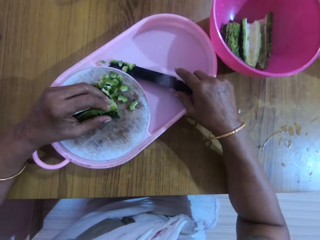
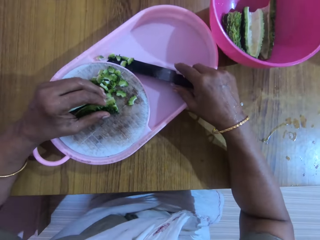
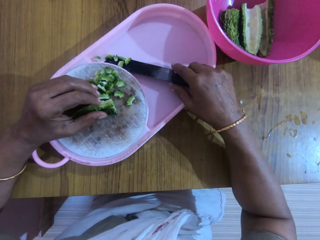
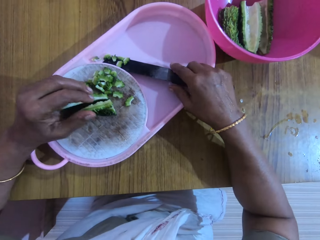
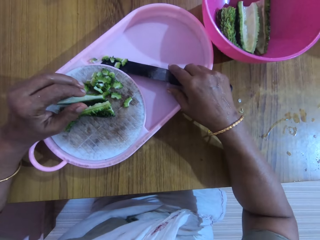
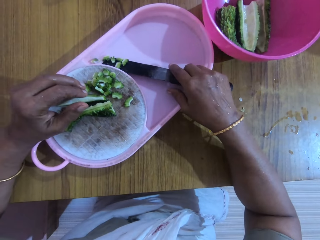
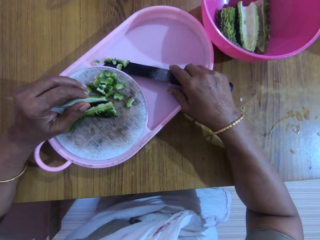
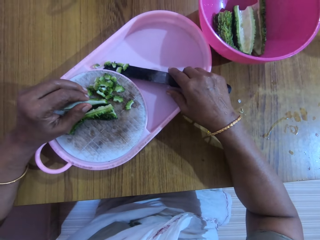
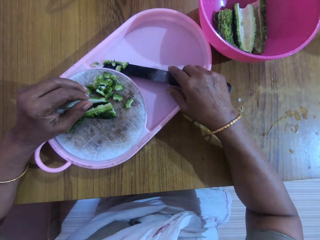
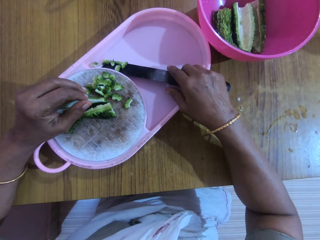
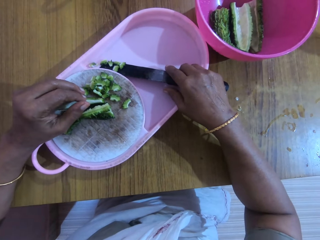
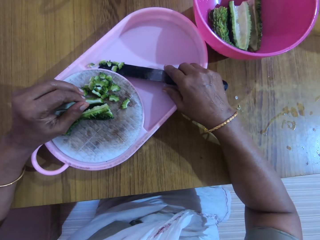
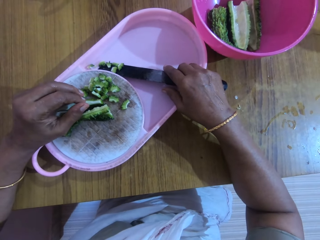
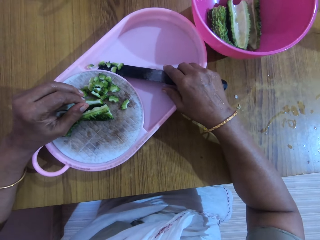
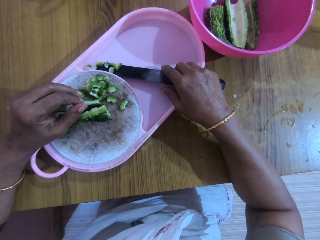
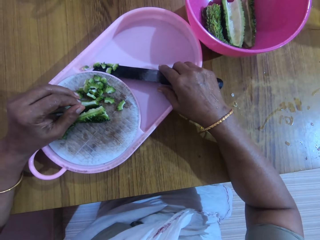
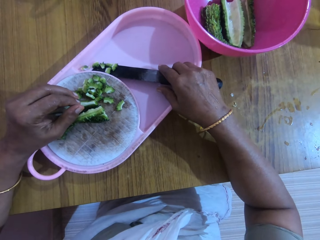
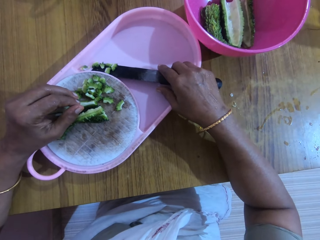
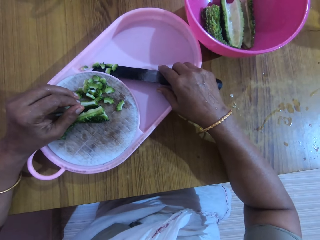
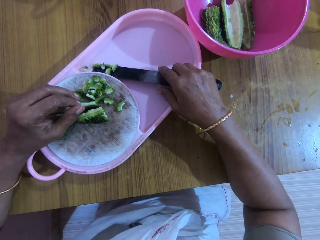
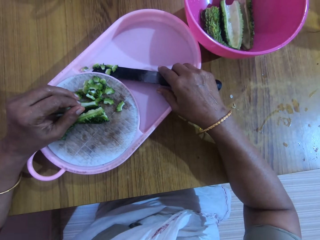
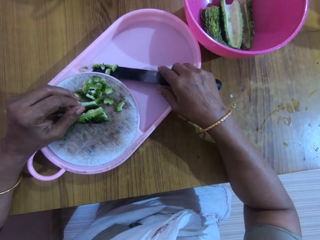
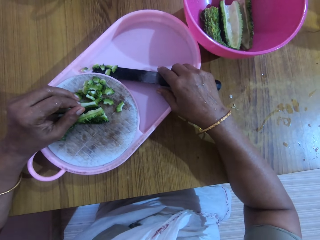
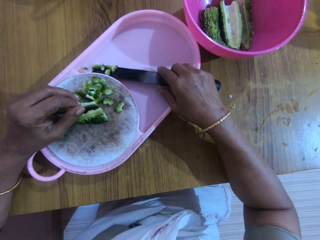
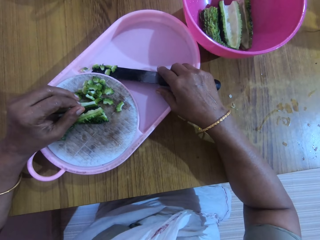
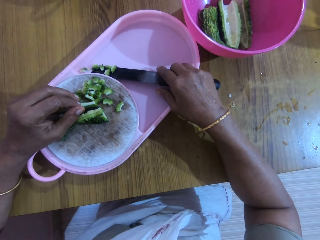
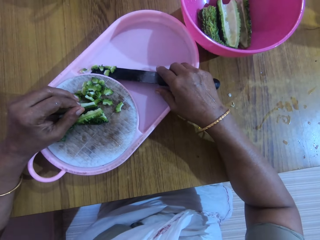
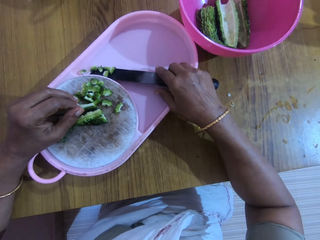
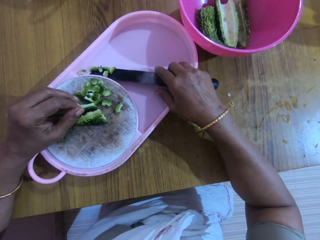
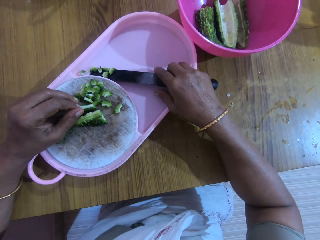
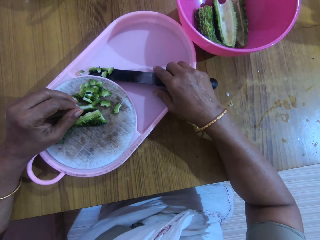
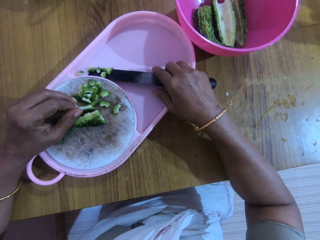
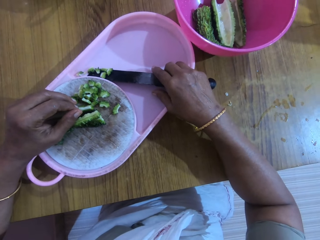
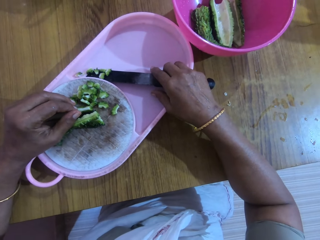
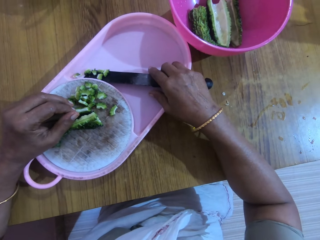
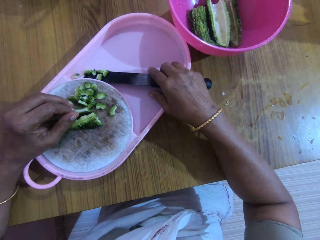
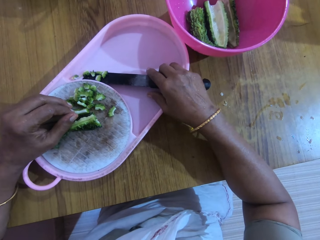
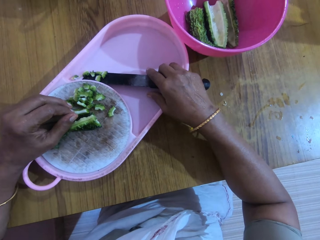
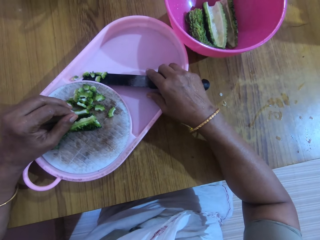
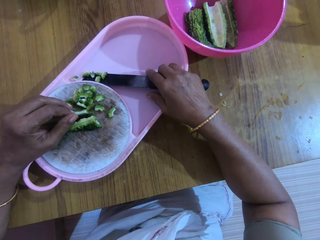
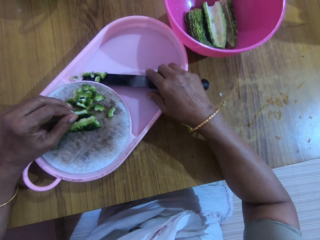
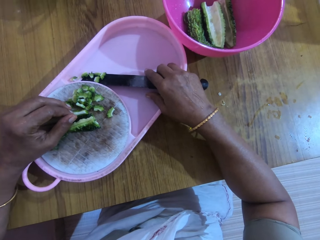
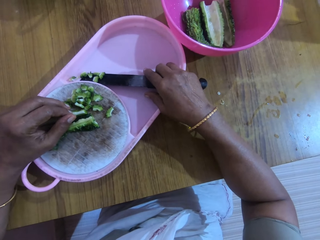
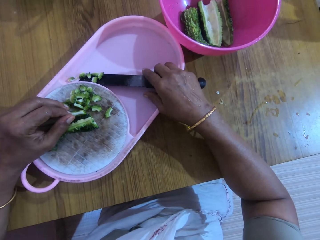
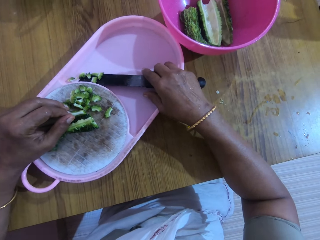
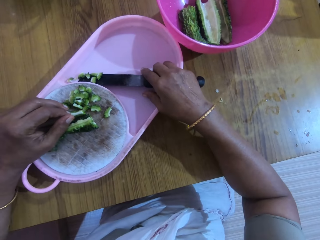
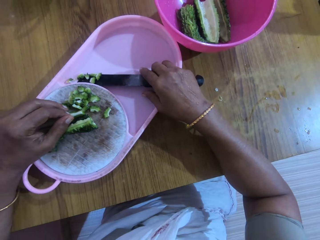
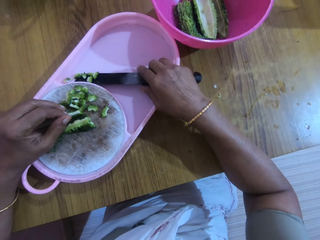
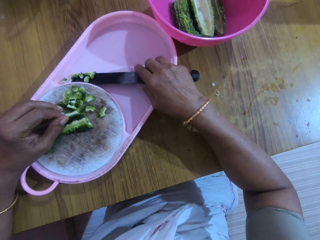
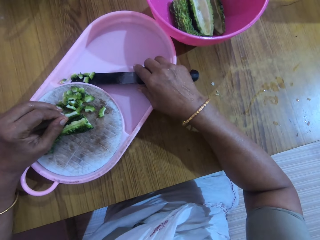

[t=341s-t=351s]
The camera wearer drops the knife in a tray with her right hand.

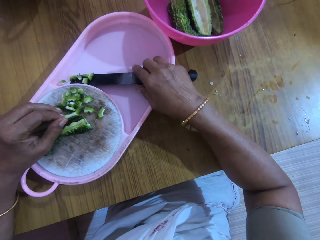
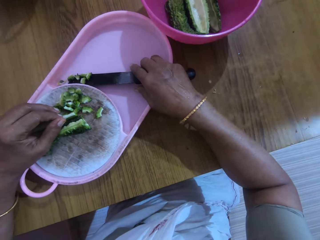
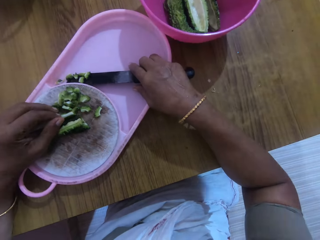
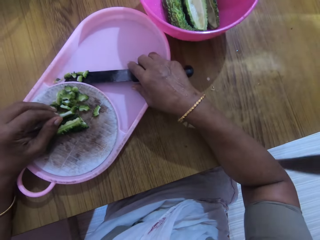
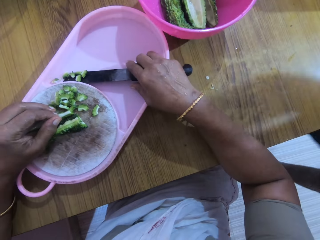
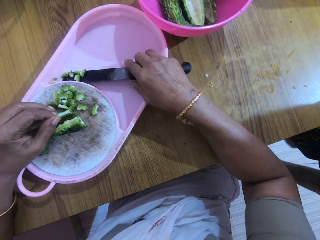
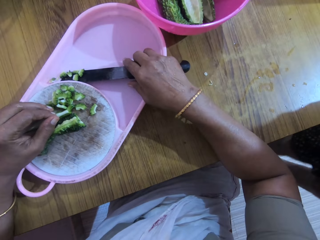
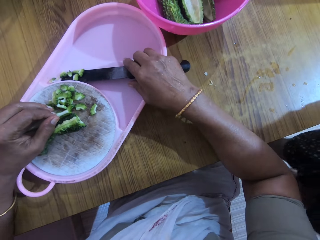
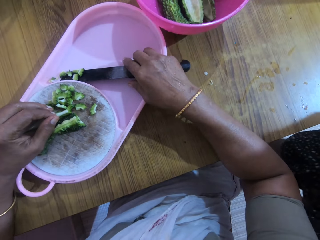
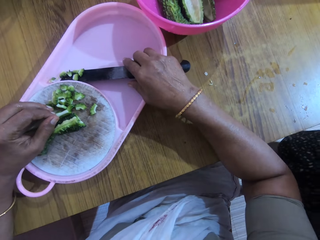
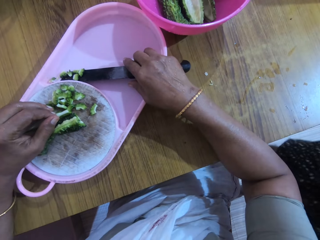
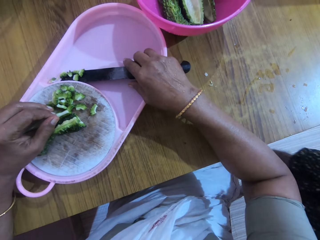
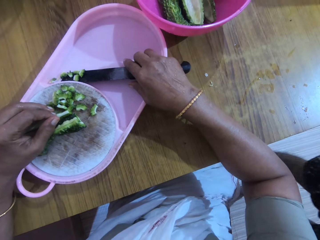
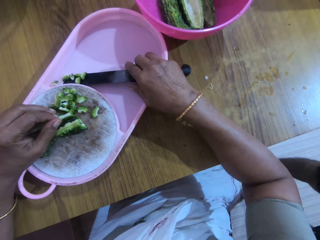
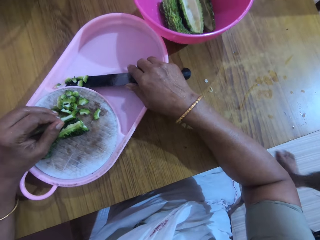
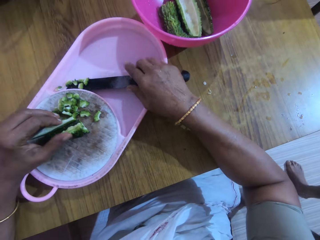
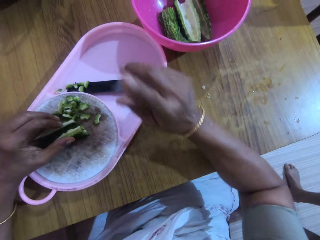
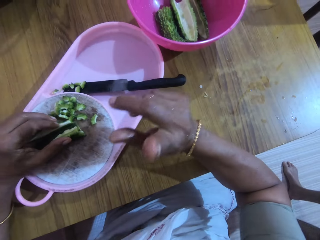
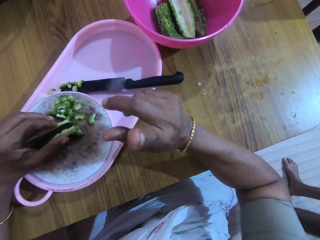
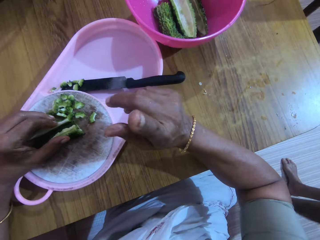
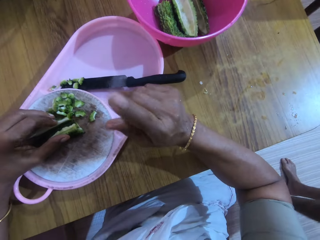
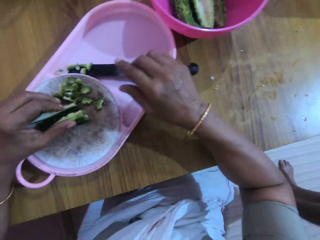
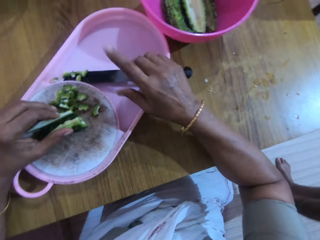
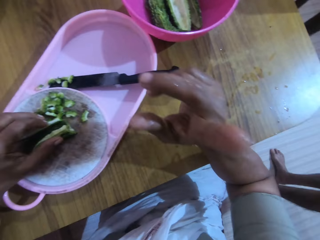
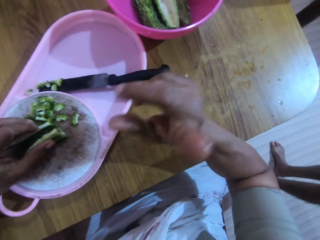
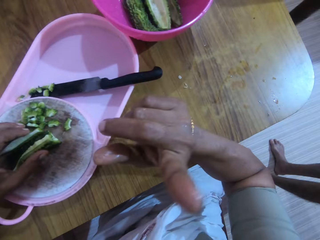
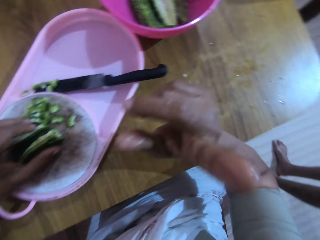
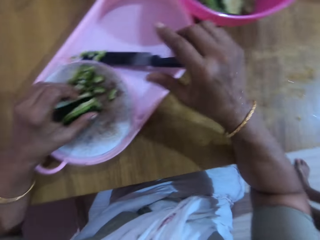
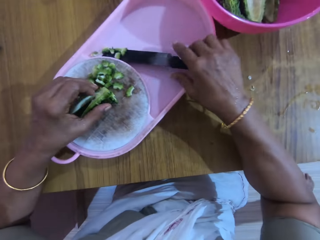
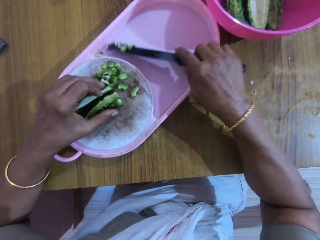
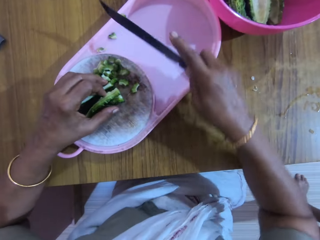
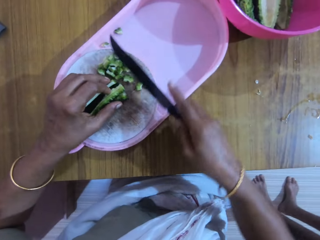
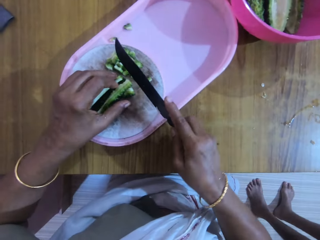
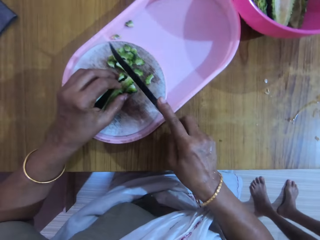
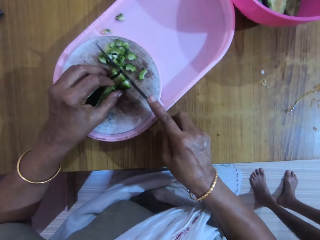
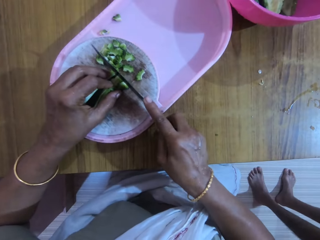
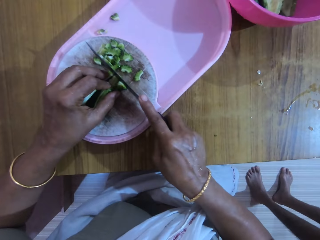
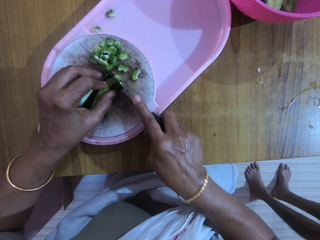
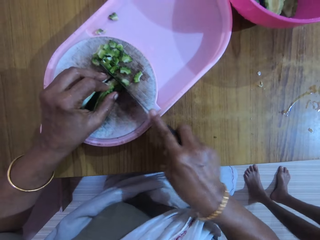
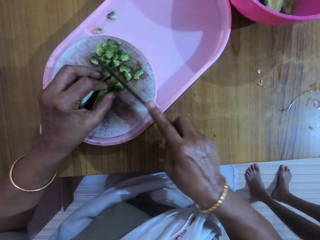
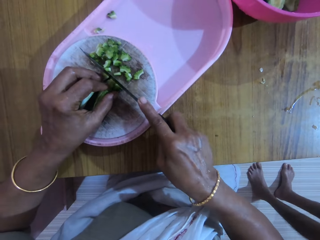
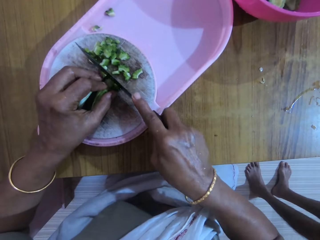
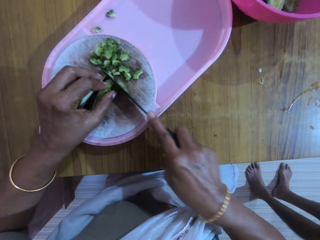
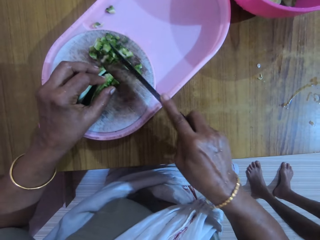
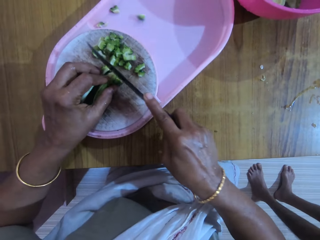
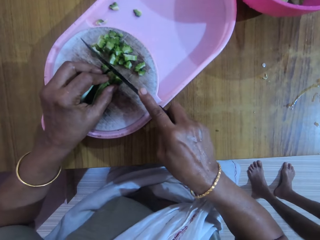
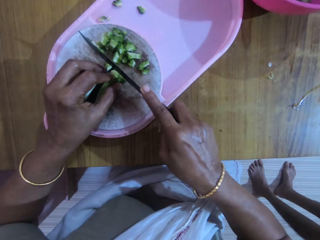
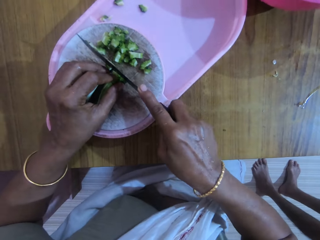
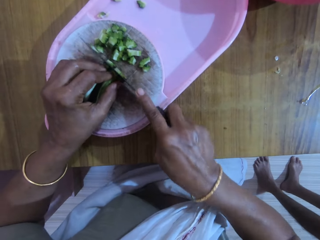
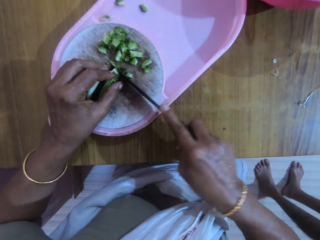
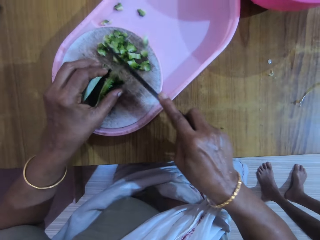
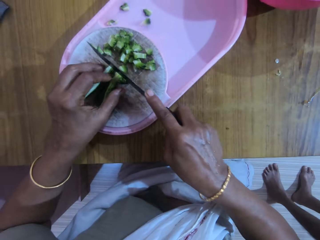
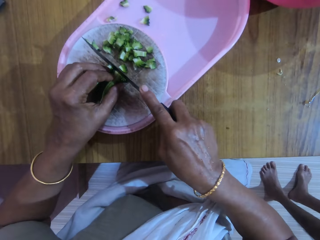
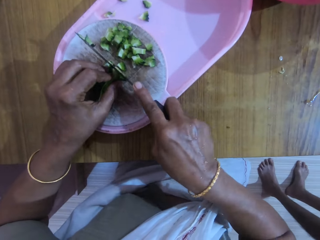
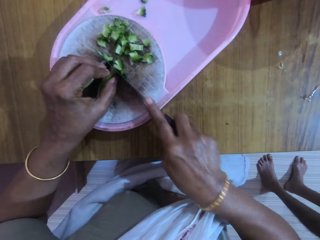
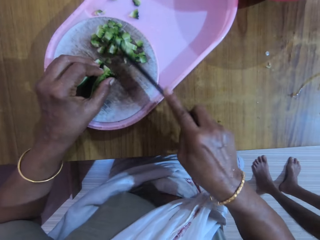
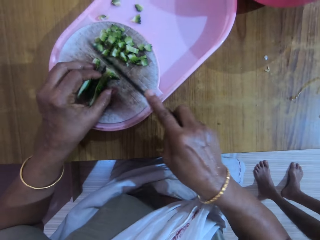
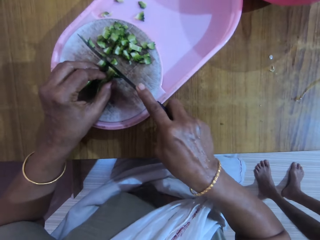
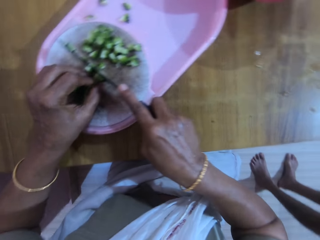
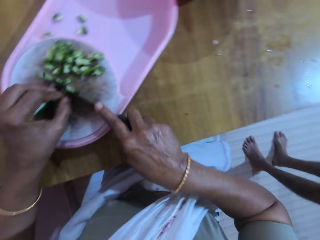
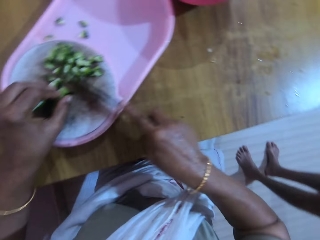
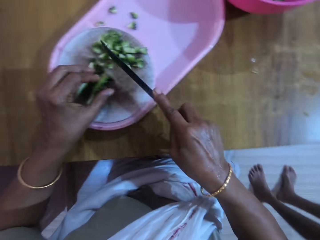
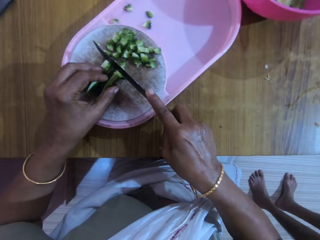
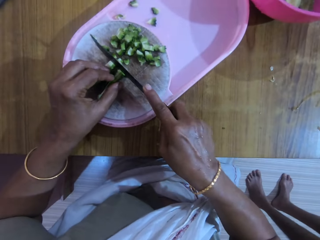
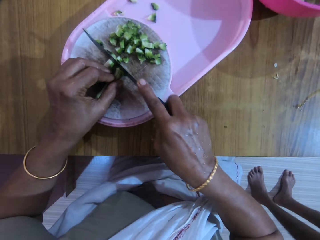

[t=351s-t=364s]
The camera wearer interacts with a man. She gesticulates with her right hand. She picks the knife from the tray with her right hand. She dialogues with the man. She slices the zucchini with the knife in her right hand.
